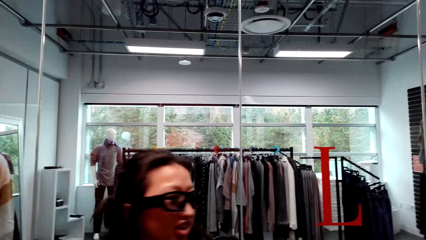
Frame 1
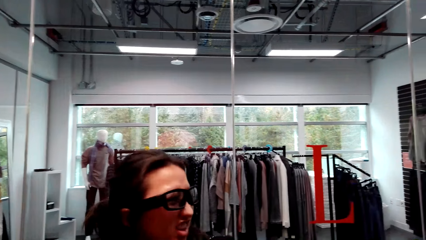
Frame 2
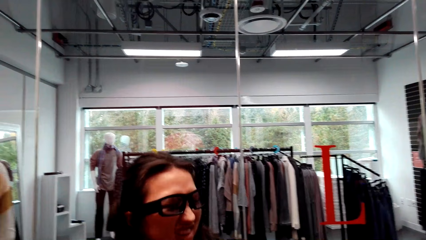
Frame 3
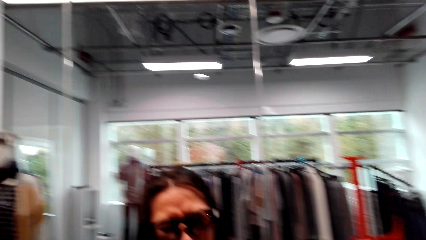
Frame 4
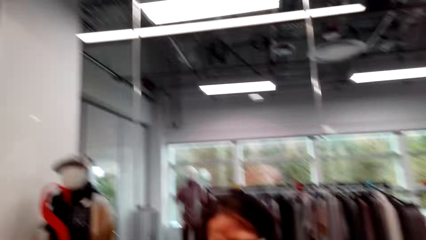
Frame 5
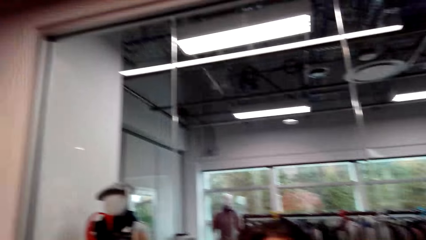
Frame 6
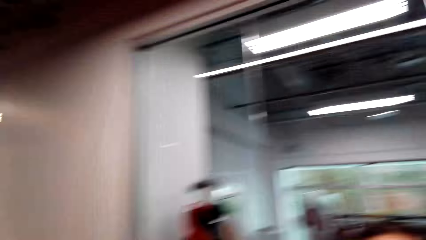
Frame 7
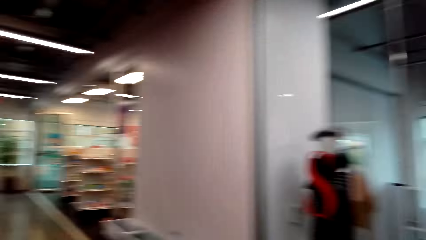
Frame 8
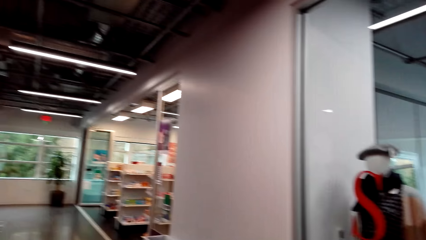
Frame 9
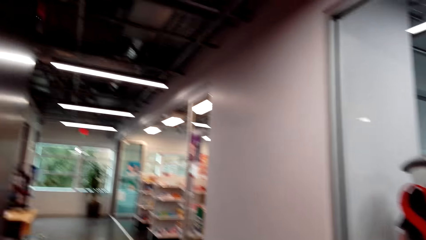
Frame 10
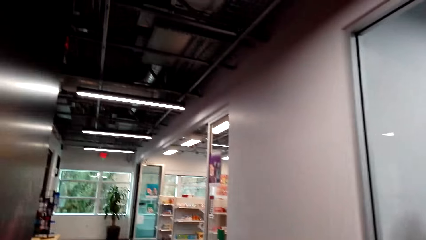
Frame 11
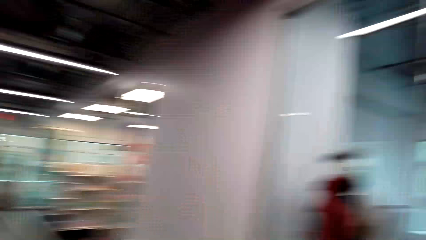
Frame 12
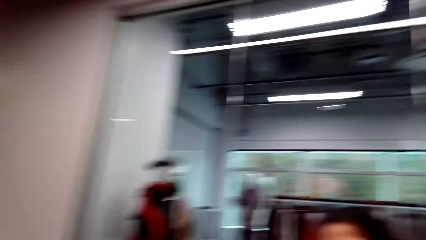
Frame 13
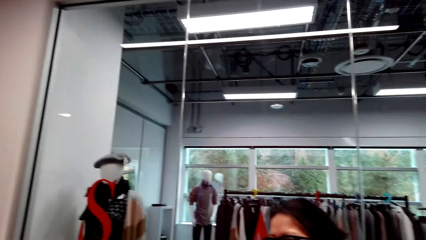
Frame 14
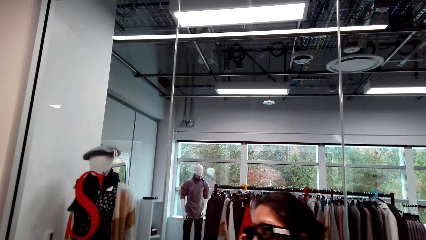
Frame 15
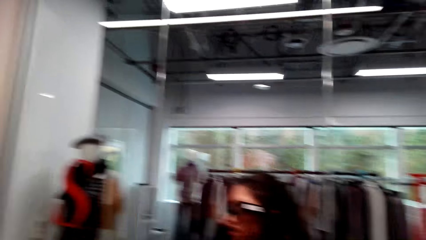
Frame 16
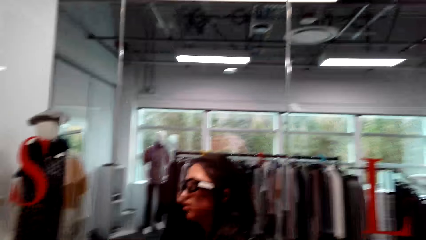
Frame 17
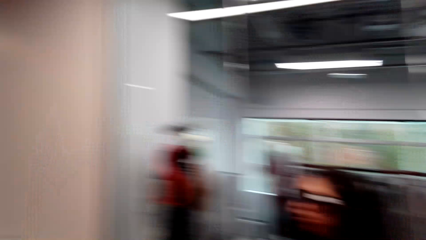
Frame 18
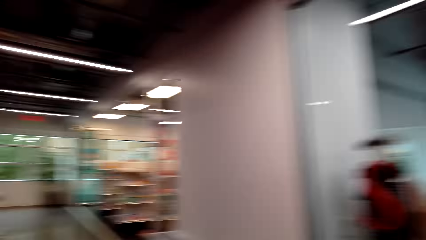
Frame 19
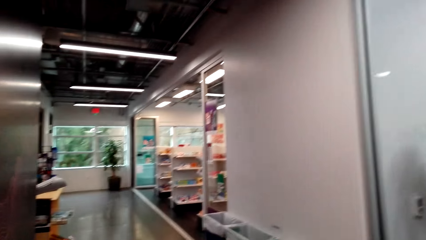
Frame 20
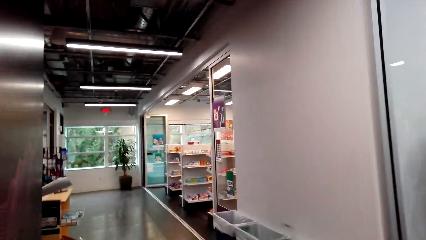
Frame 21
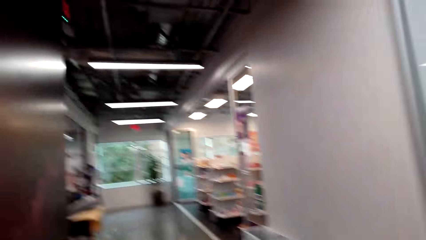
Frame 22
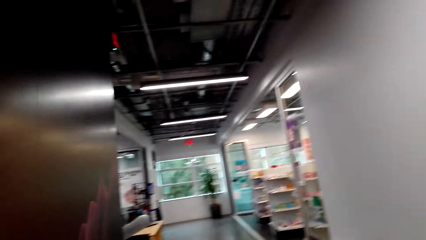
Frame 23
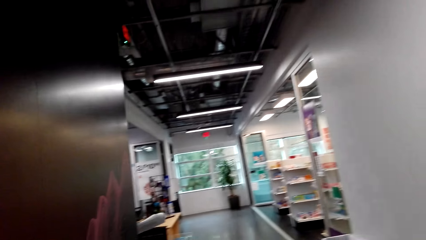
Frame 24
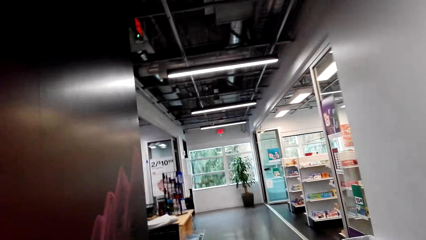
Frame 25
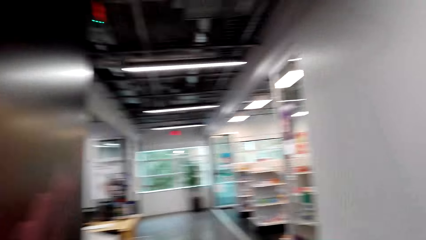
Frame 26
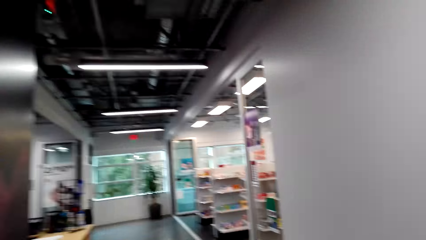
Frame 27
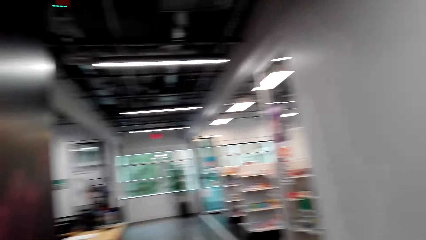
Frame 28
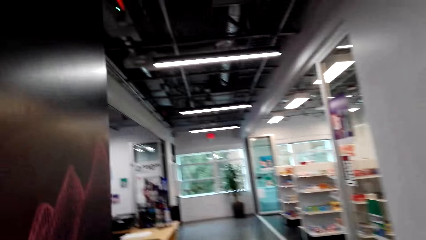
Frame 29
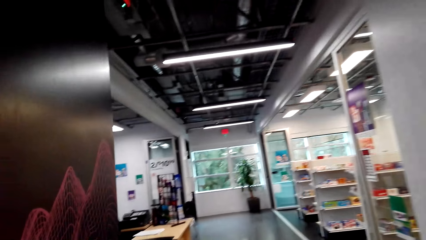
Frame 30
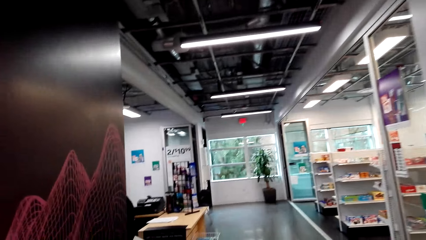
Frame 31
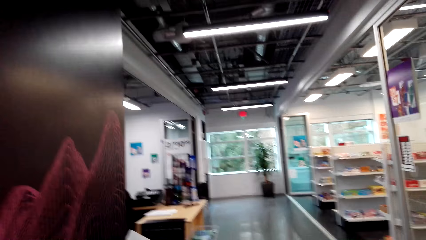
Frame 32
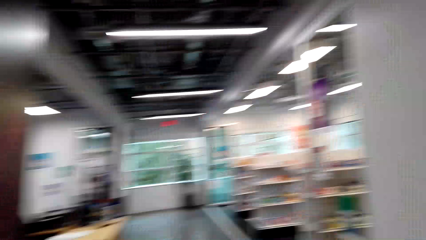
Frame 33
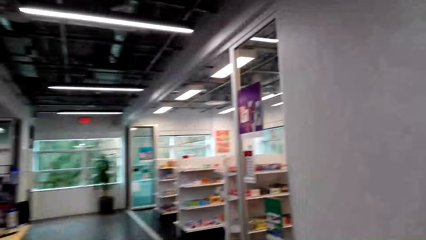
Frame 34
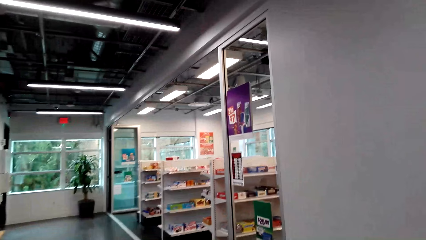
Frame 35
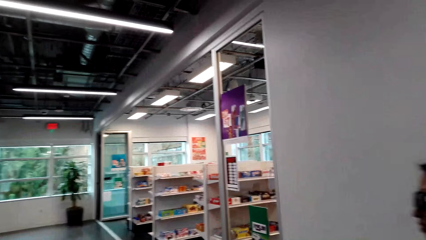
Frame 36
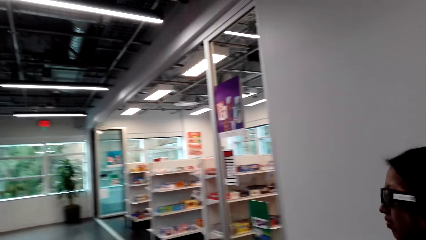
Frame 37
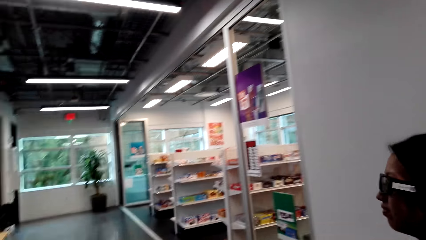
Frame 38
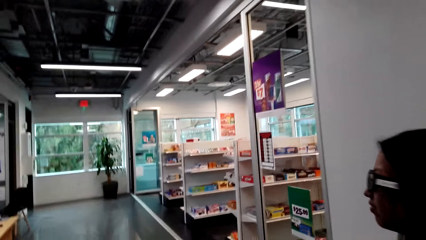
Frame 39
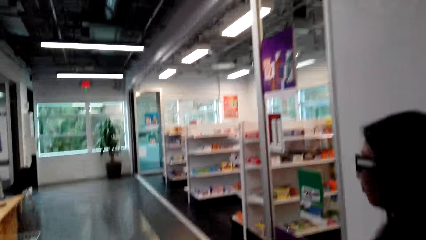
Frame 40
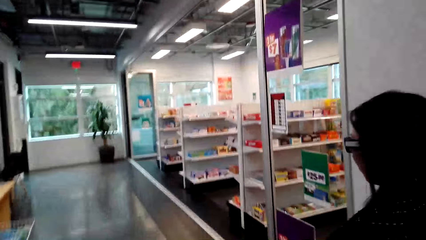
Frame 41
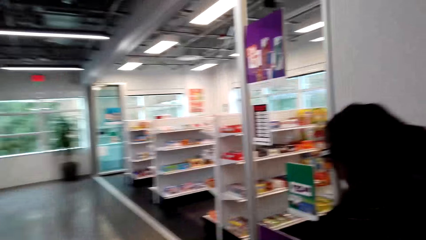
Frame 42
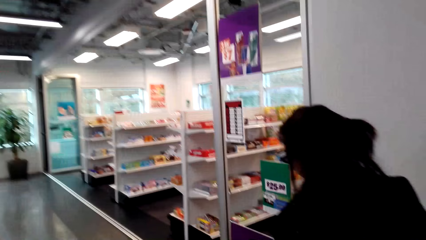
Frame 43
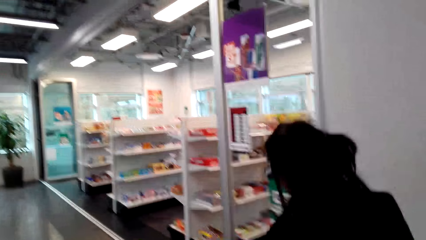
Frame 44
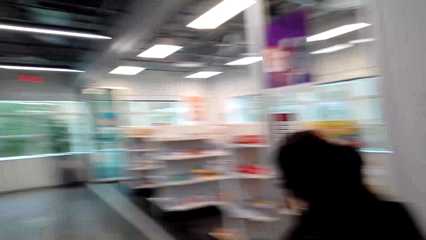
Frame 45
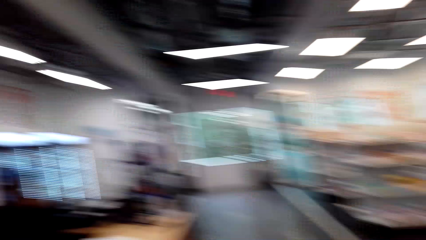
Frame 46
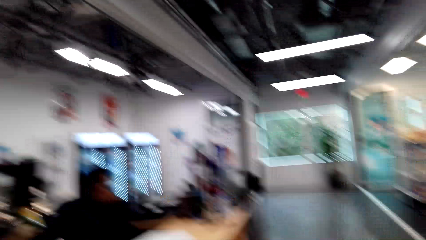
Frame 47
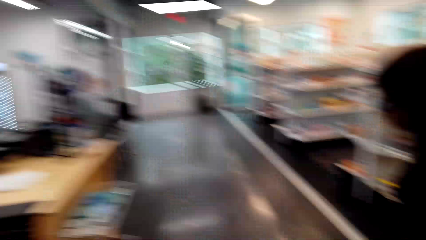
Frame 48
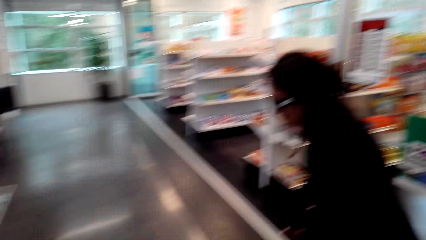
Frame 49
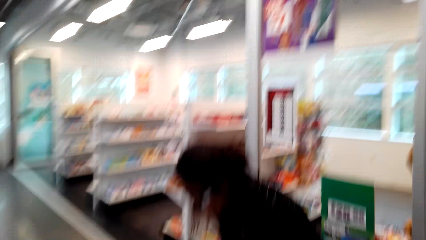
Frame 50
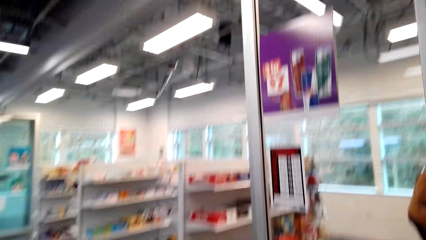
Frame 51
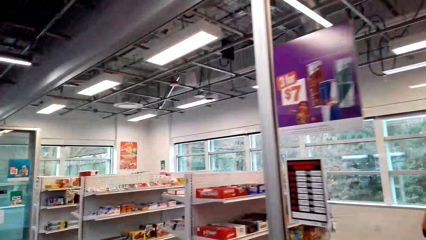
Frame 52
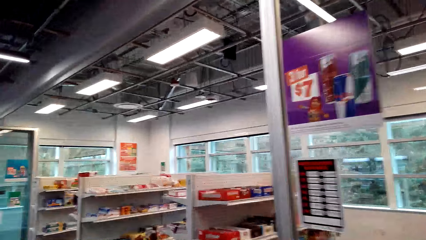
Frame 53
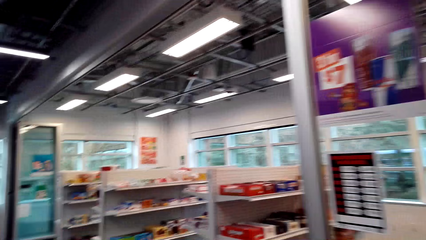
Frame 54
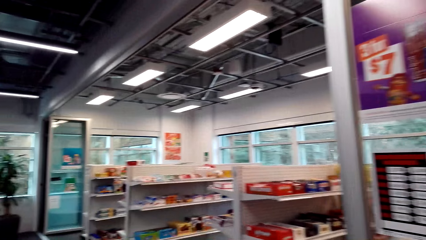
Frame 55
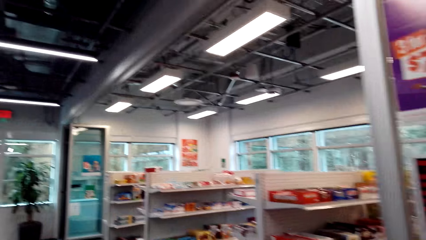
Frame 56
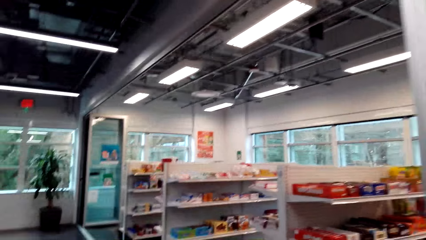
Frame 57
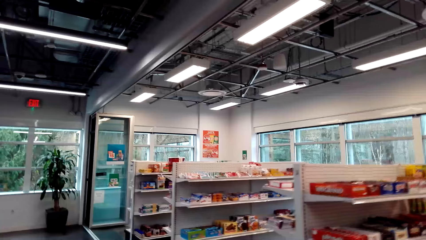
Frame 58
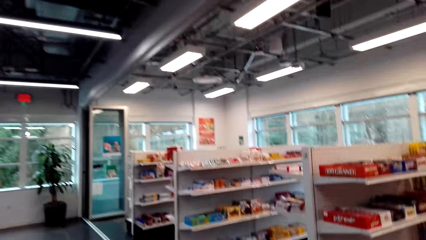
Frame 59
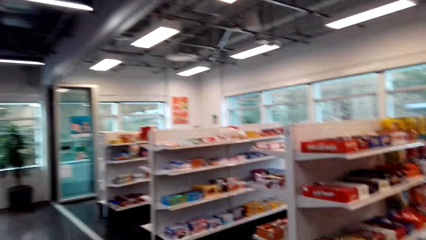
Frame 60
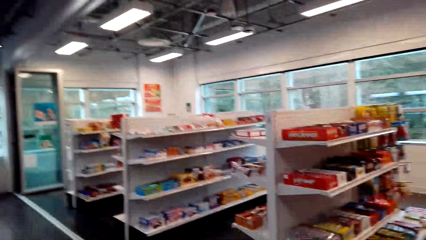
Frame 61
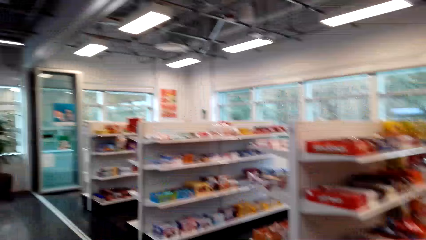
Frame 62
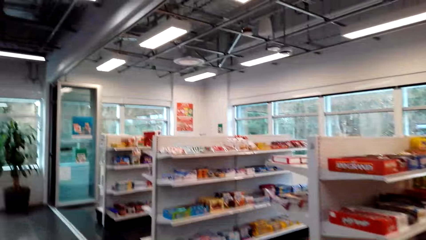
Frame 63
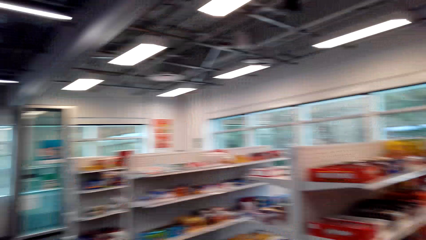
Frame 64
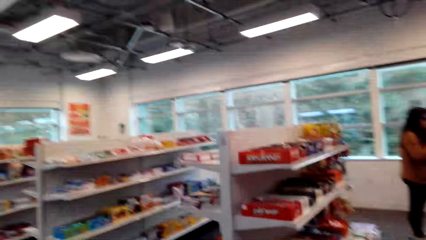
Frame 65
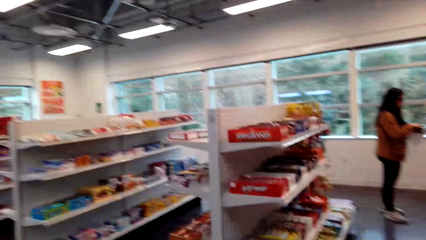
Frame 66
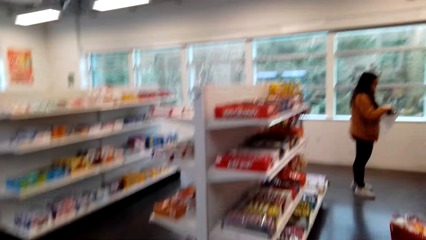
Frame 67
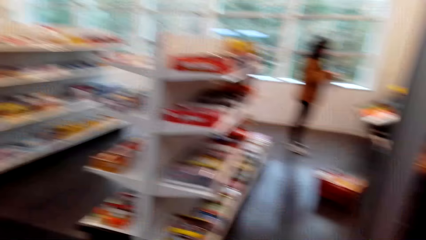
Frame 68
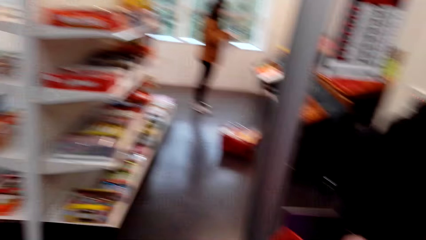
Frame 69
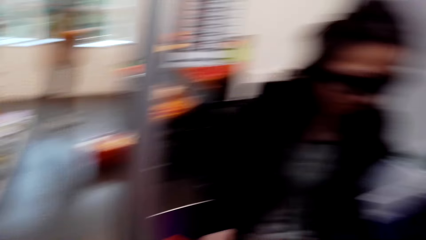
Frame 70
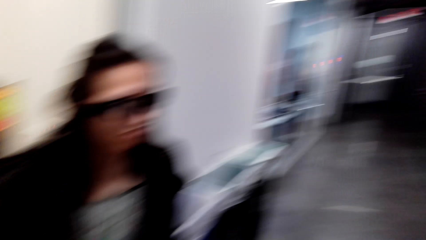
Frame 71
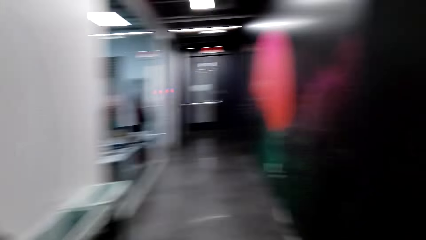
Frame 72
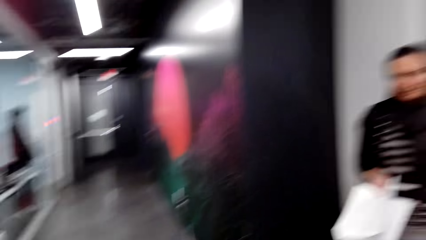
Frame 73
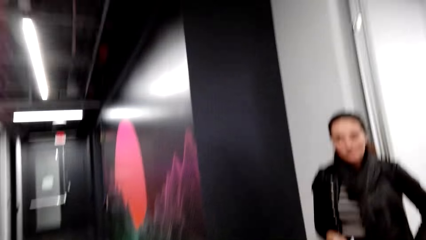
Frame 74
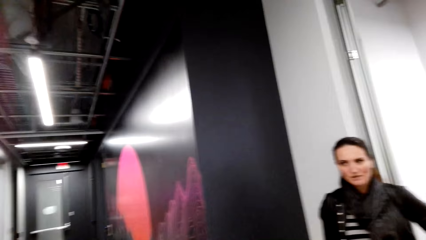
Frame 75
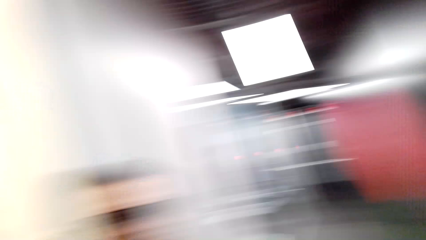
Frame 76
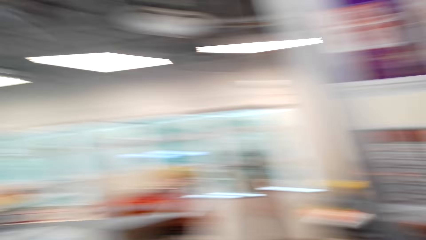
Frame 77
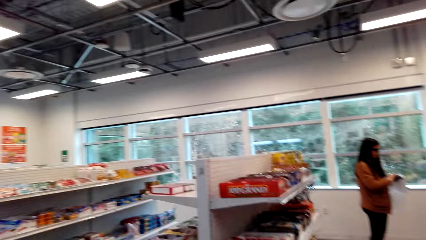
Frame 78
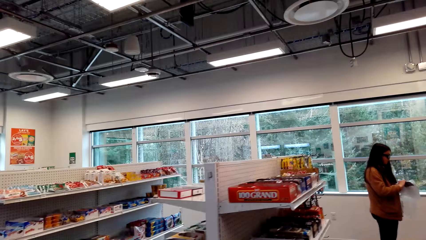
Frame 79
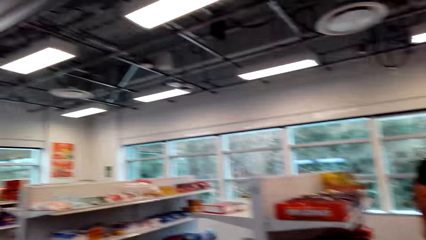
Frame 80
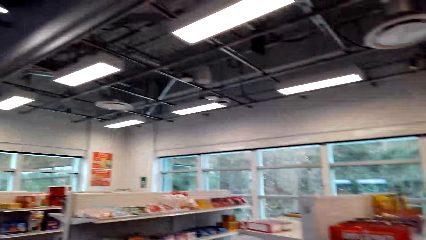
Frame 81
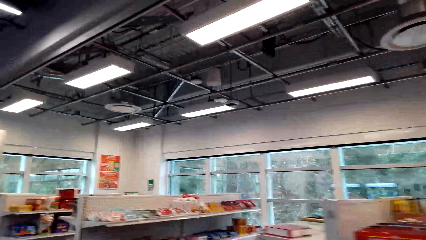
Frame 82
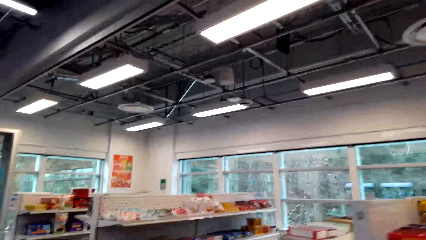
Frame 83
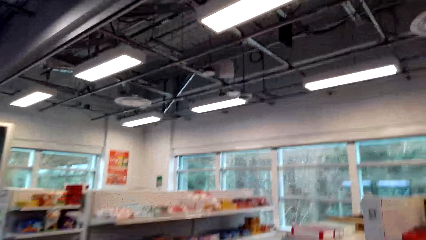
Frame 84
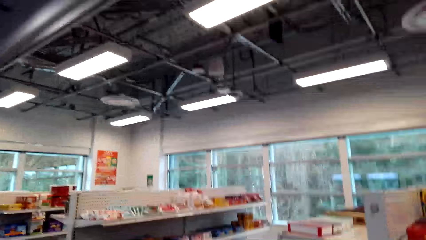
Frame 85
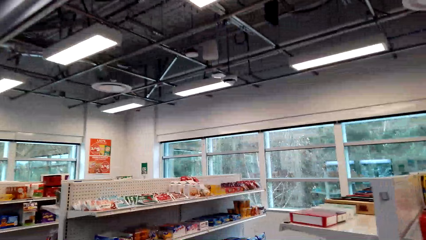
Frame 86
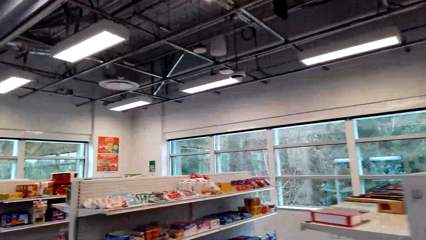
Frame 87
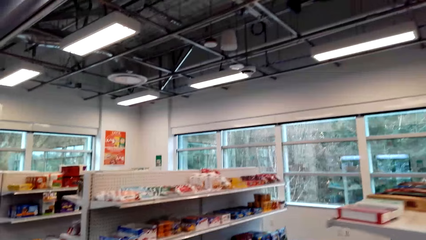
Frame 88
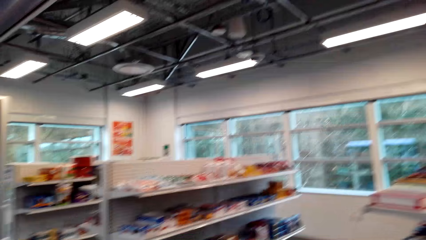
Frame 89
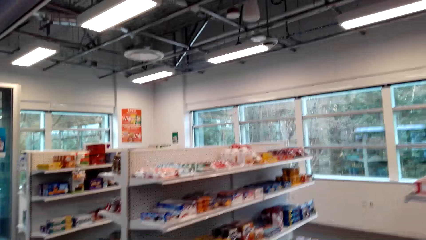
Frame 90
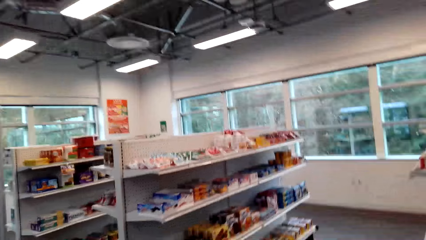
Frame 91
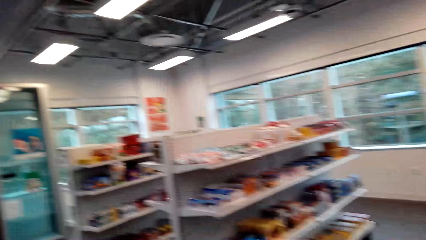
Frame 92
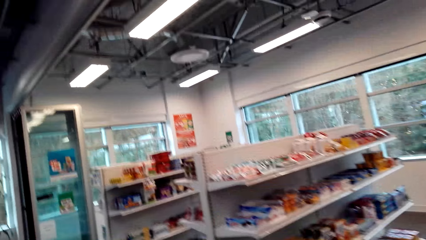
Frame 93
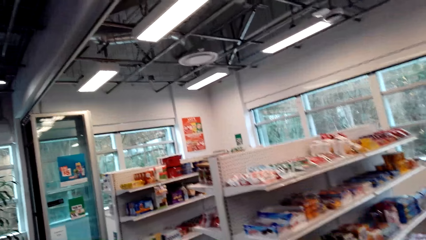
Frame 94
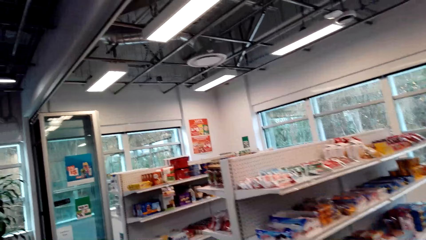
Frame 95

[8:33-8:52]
The camera wearer looks around. They stare at a woman. The woman speaks to the camera wearer. The camera wearer stares at the shop. They speak to the woman. The woman speaks to the camera wearer. The camera wearer walks in the shopping center. They walk in the corridor. The woman walks in the shopping center. The camera wearer speaks to the woman. They walk to the supermarket. They stare at the shelf. They look around the supermarket. They walk into the supermarket.
